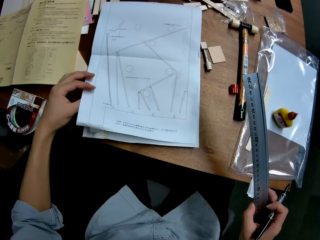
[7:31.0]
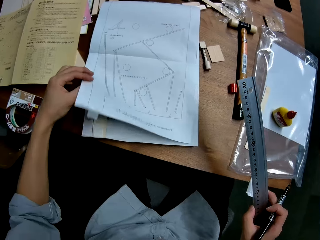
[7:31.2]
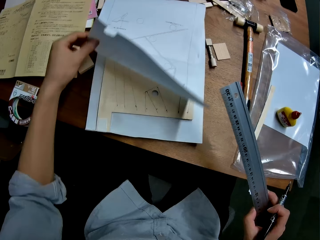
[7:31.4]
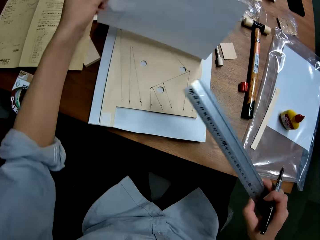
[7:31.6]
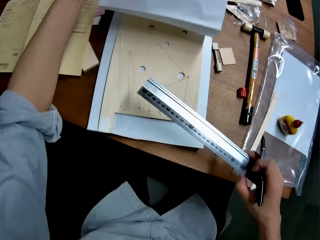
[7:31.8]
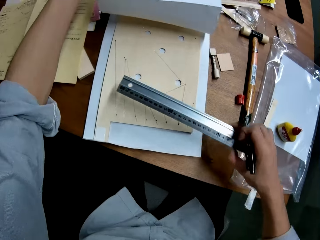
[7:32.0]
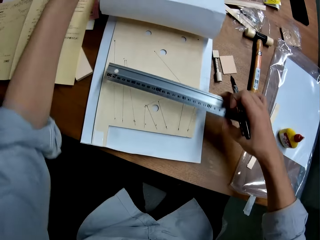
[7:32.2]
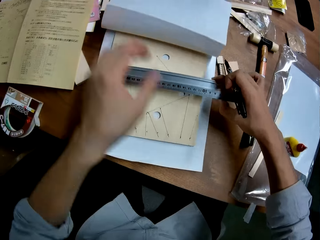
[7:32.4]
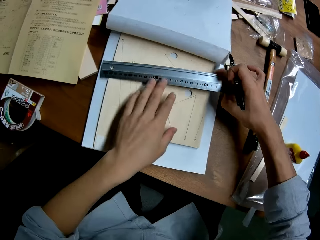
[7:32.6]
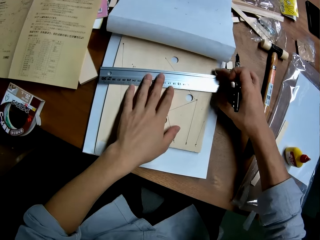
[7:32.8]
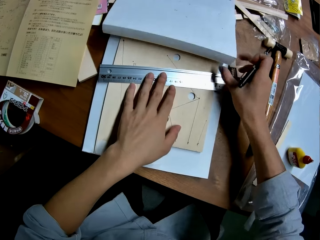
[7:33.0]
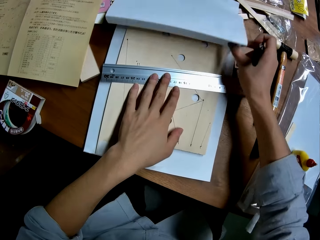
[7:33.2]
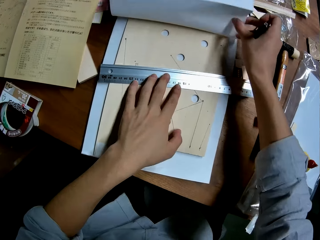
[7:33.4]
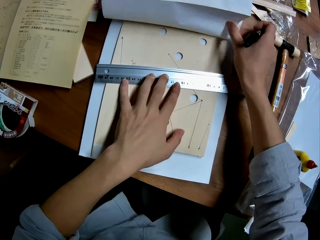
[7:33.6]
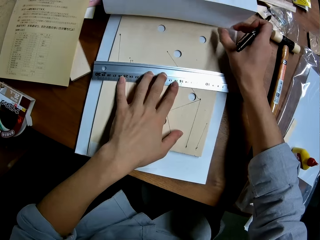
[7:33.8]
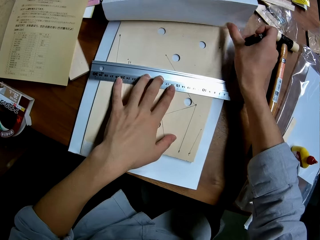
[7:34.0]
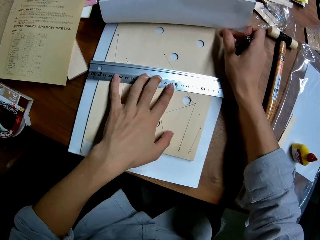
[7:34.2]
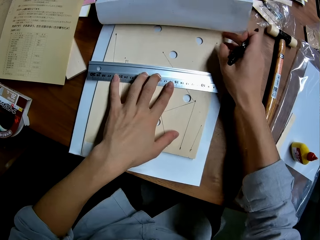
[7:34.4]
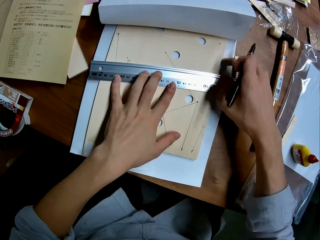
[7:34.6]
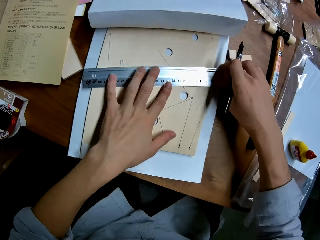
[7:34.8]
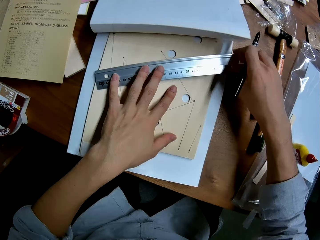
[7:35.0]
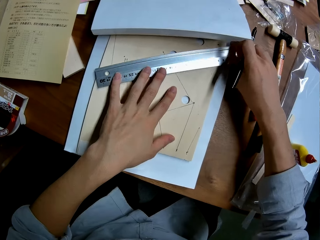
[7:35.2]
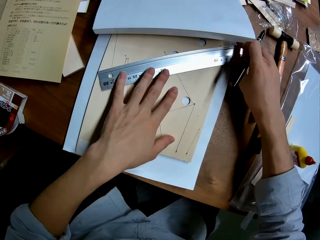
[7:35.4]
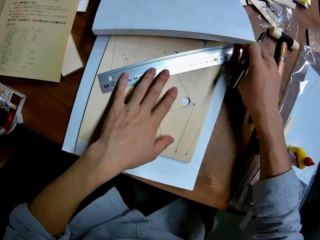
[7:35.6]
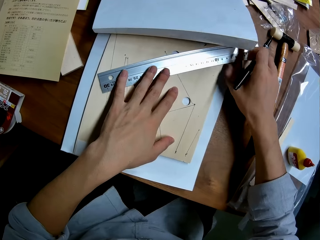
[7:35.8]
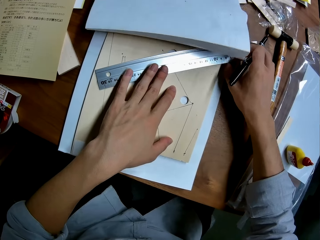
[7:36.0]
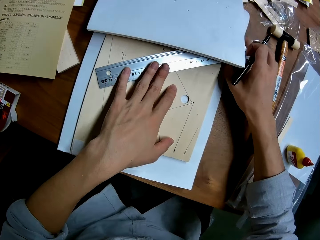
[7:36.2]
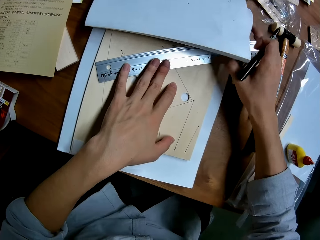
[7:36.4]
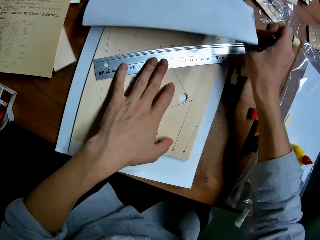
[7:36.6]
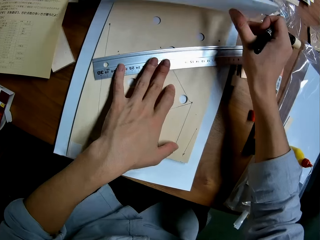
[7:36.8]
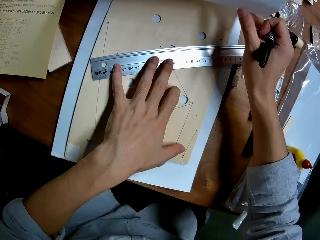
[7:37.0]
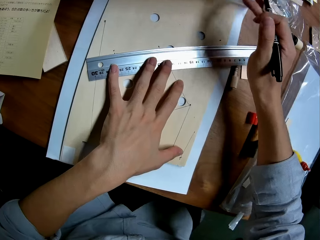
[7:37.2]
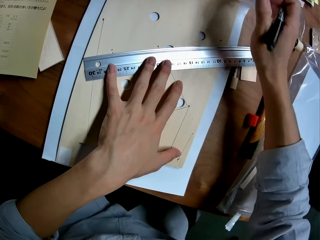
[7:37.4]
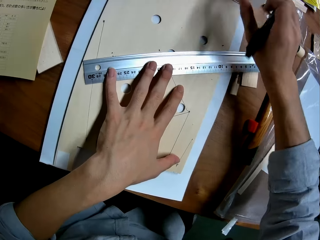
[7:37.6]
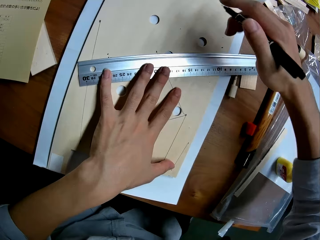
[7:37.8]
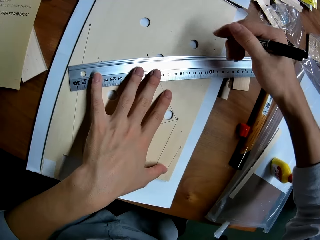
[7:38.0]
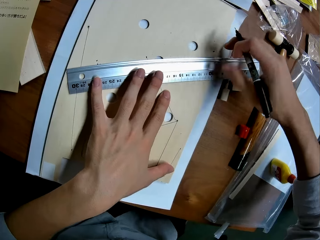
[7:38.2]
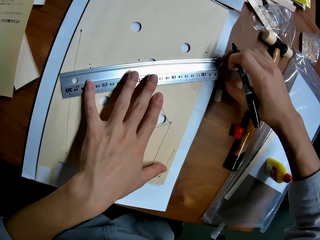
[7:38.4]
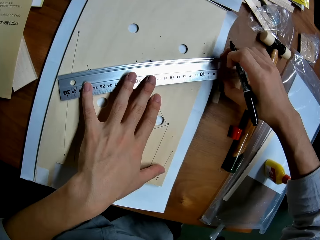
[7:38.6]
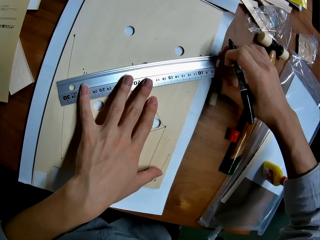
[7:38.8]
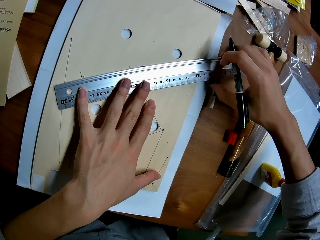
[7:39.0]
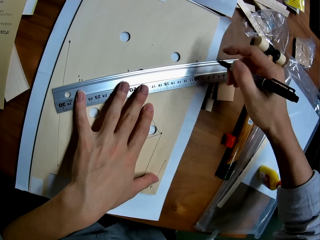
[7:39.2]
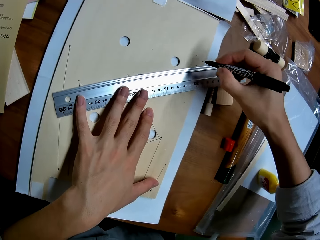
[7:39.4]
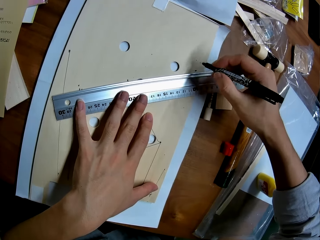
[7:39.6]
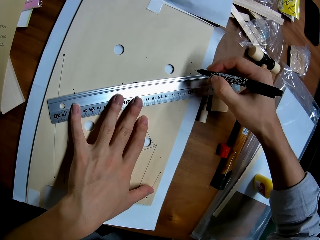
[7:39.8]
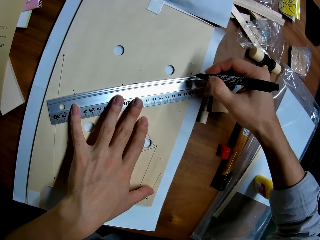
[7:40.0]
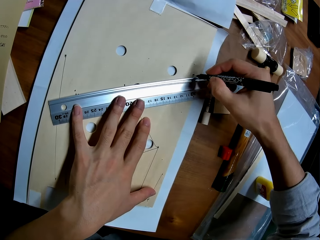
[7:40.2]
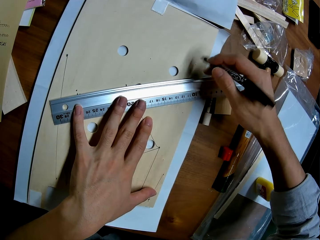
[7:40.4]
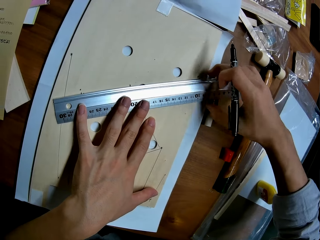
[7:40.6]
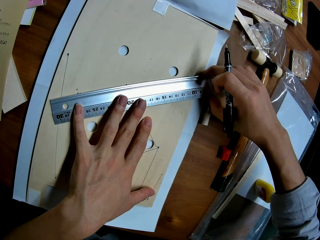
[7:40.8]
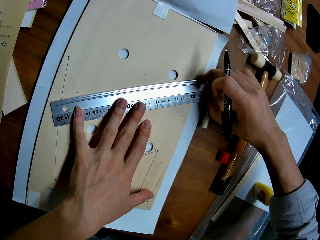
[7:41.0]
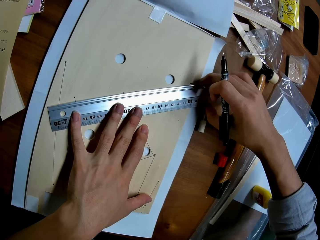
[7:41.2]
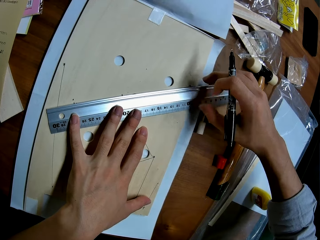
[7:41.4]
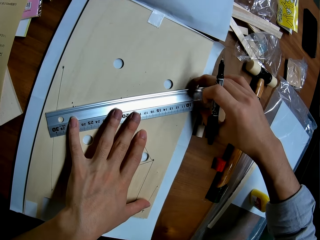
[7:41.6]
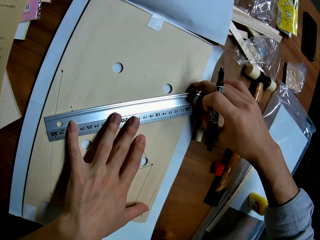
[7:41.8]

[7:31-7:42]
The camera wearer looks at the paper. He drops the paper down on the wooden mechanical model with his left hand. He raises the paper on the wooden mechanical model with his left hand. He places the ruler in his right hand on the wooden mechanical model. He adjusts the paper on the wooden mechanical model with his right hand. He moves the ruler on the wooden mechanical model. He adjusts the paper on the wooden mechanical model with his right hand. He folds the paper.

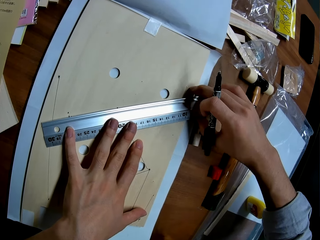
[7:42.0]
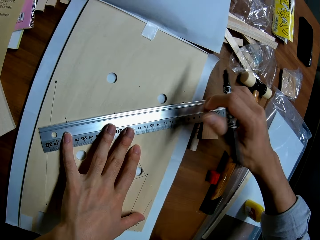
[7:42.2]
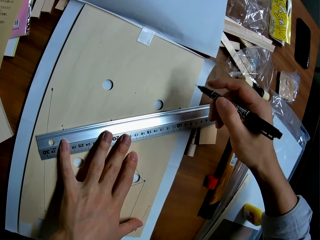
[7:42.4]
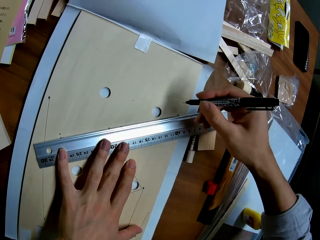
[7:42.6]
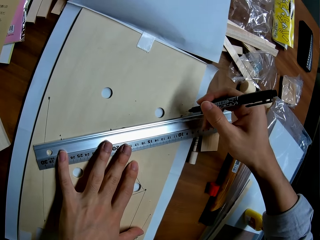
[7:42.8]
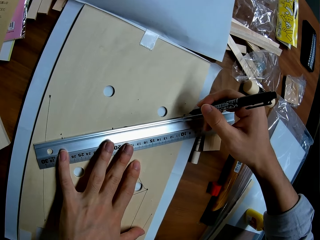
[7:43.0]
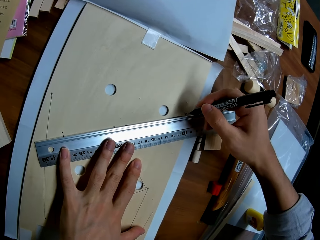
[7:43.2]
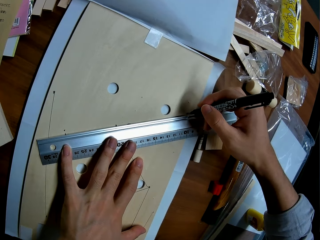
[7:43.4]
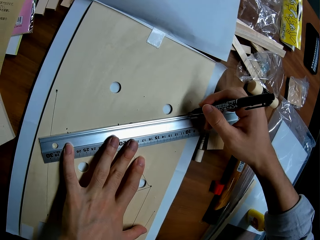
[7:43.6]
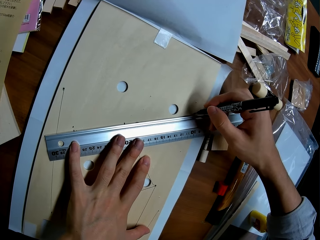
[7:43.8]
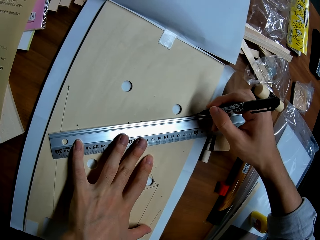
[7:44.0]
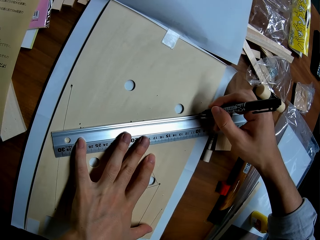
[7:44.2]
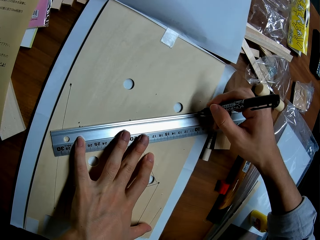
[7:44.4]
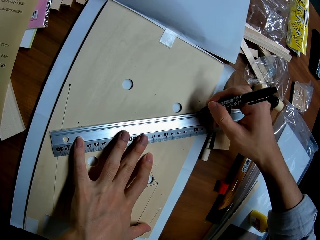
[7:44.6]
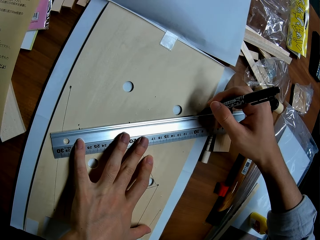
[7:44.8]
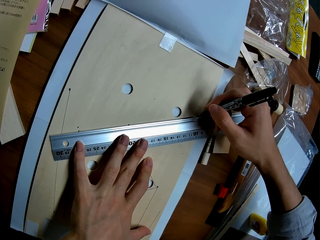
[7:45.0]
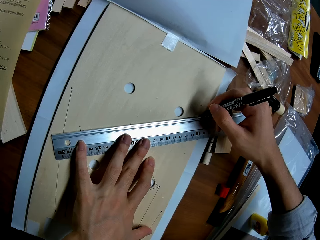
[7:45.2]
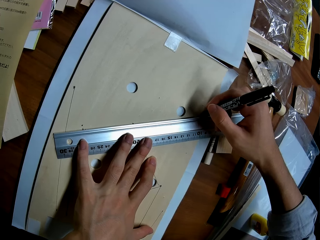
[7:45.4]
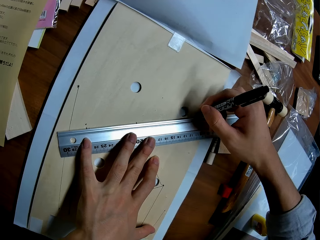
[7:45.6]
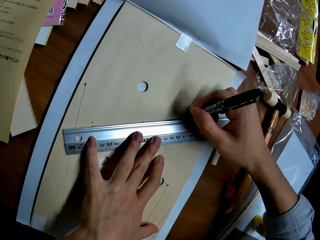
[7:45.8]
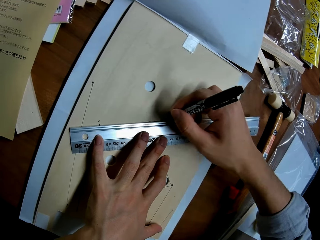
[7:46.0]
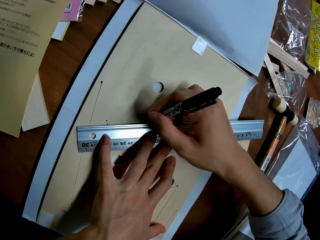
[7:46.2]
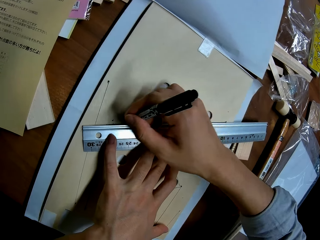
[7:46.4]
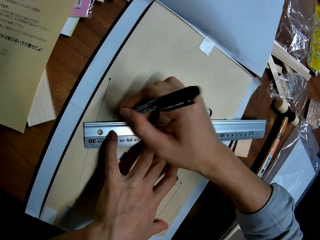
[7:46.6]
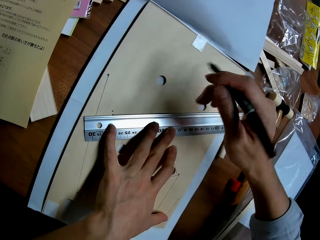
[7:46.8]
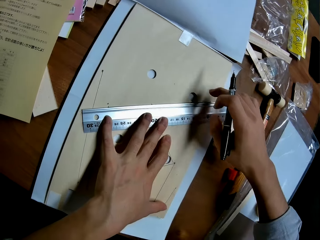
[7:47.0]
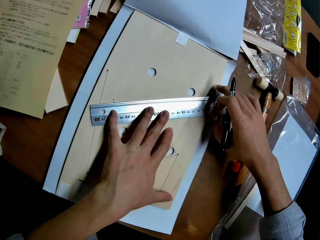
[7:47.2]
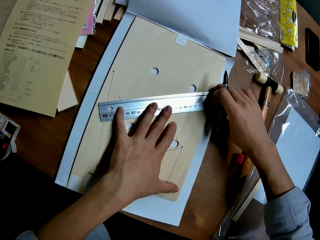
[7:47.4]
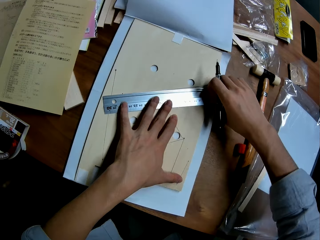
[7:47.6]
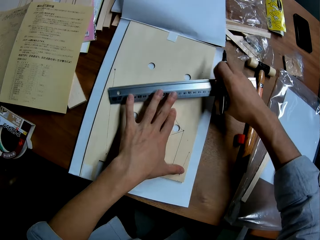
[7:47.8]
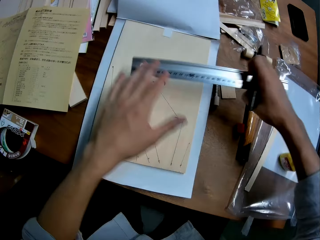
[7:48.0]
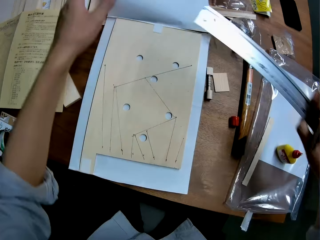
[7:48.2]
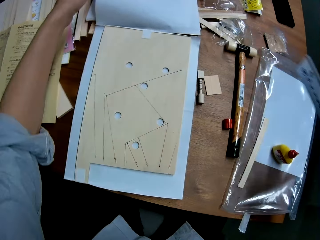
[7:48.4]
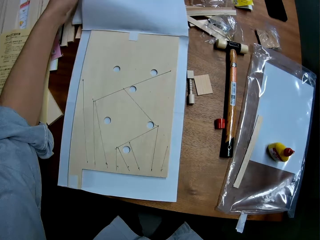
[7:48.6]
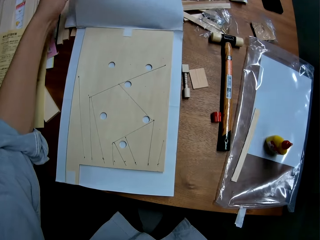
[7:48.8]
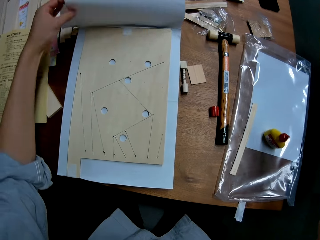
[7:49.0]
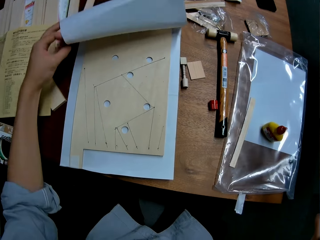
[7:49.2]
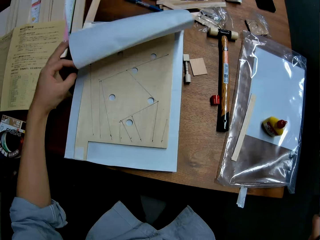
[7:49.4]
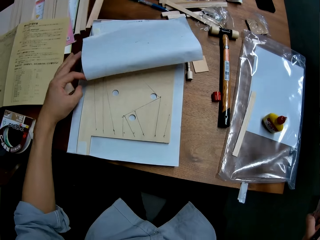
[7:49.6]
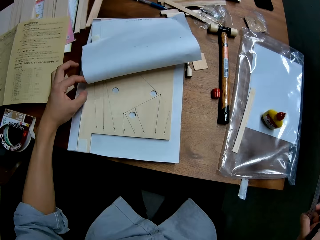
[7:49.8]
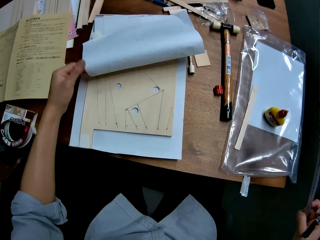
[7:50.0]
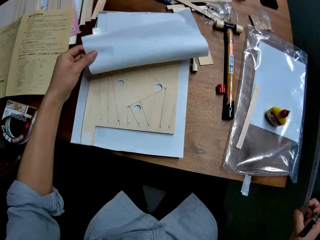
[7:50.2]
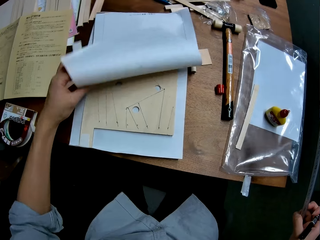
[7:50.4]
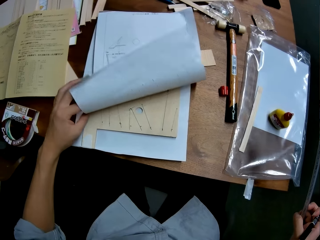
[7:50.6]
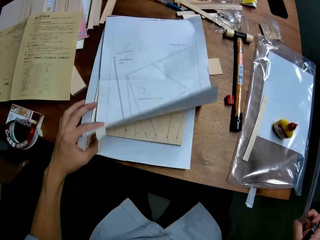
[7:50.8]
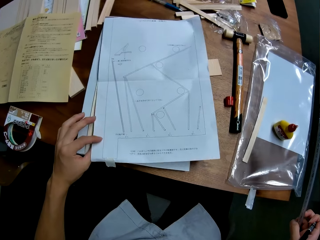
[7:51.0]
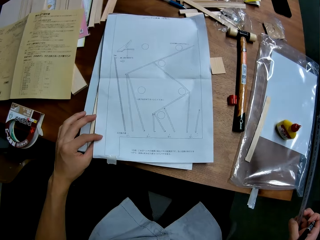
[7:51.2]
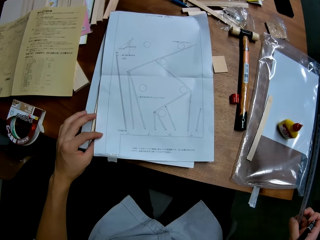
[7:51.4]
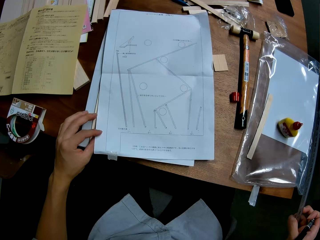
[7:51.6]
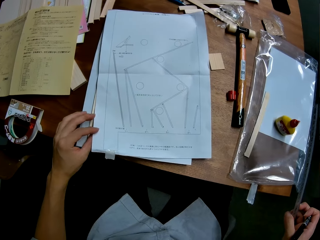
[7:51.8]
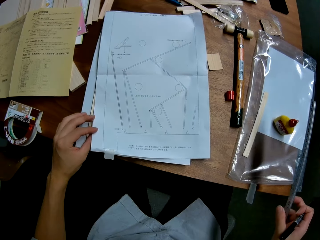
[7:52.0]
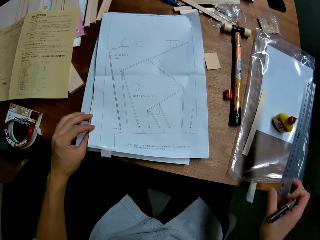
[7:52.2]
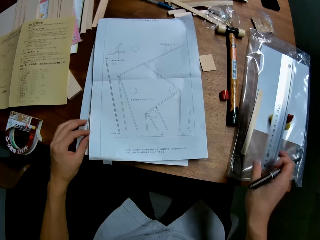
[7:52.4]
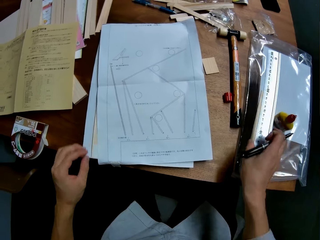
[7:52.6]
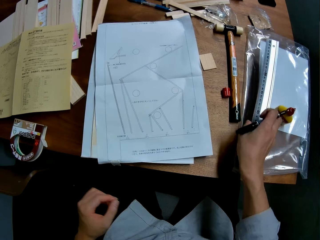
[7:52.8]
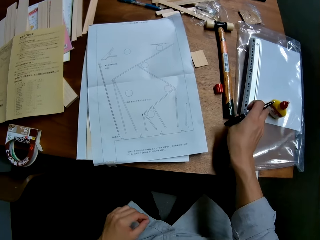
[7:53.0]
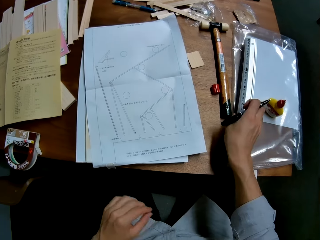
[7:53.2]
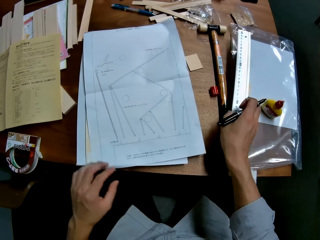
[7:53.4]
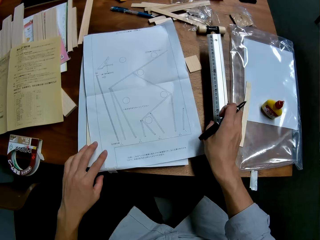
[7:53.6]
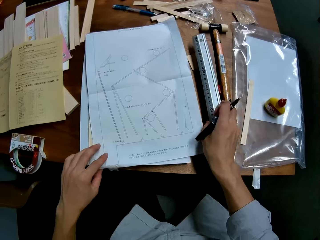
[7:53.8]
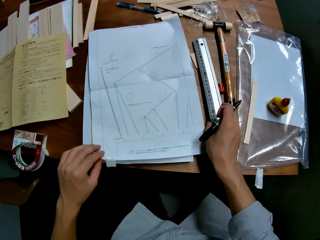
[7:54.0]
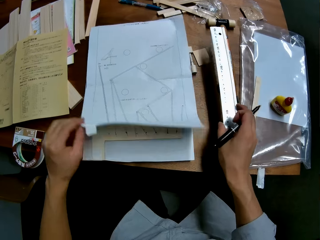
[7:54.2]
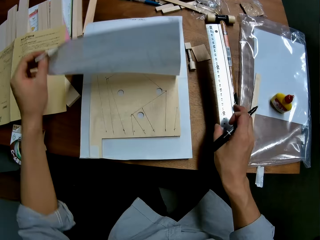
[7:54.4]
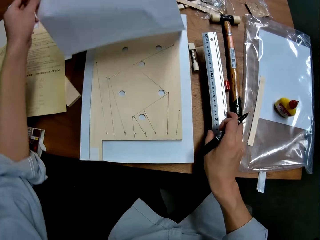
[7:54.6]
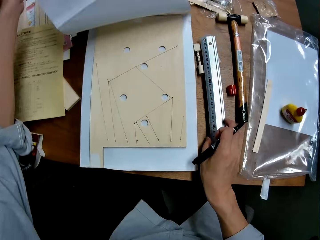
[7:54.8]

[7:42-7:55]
The camera wearer rules on the wooden mechanical model with the ruler and the marker in his right hand. He picks up the ruler from the wooden mechanical model with his right hand. He drops the paper down on the wooden mechanical model with his left hand. He opens the paper and looks at the paper. He places his right hand on the table with the ruler in his hand. He drops the paper down on the wooden mechanical model with his left hand.
